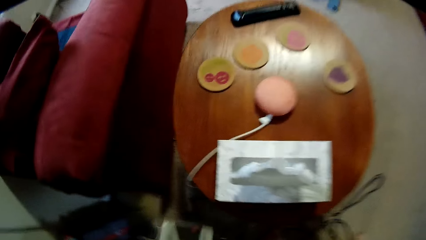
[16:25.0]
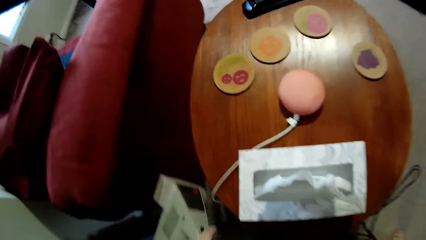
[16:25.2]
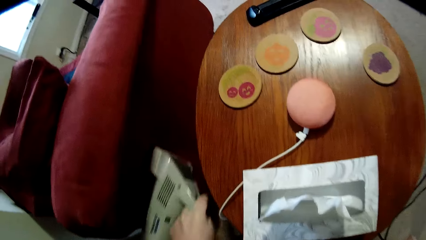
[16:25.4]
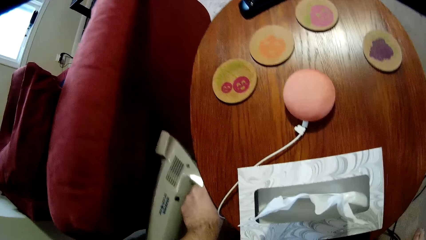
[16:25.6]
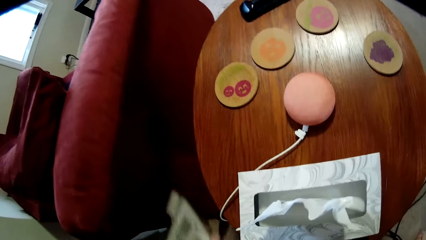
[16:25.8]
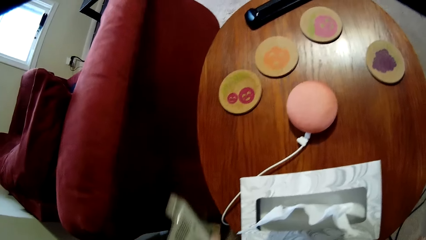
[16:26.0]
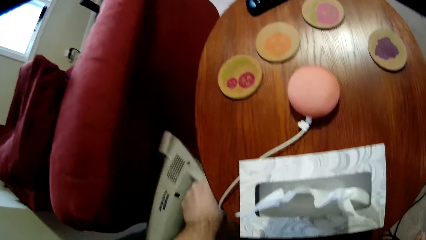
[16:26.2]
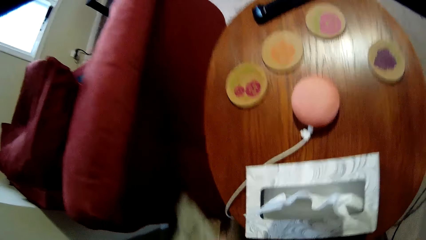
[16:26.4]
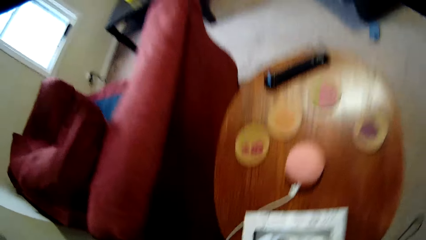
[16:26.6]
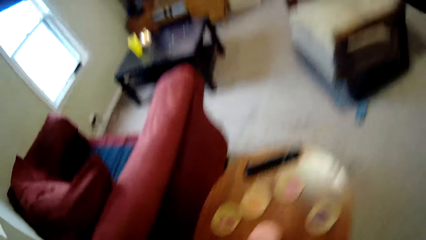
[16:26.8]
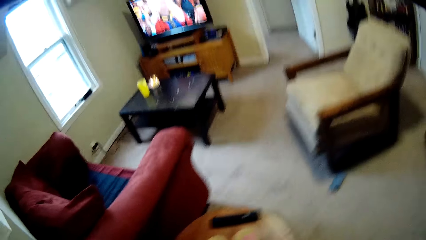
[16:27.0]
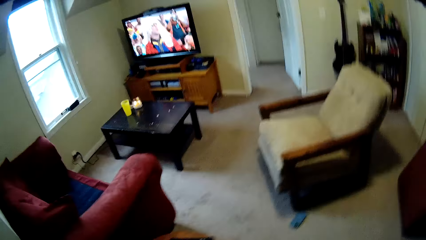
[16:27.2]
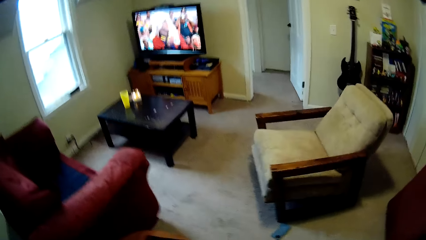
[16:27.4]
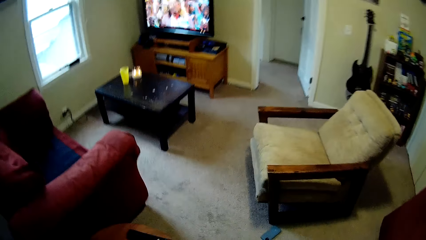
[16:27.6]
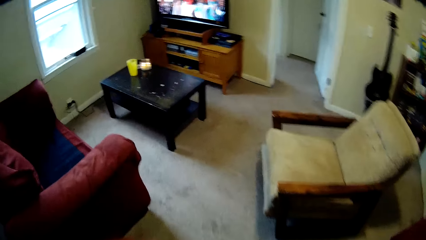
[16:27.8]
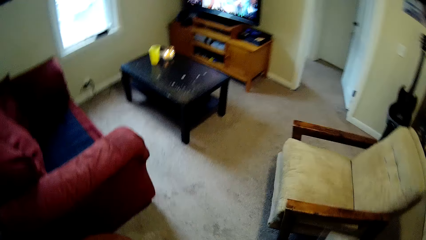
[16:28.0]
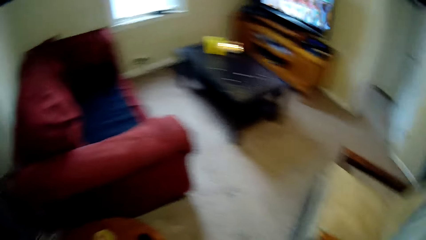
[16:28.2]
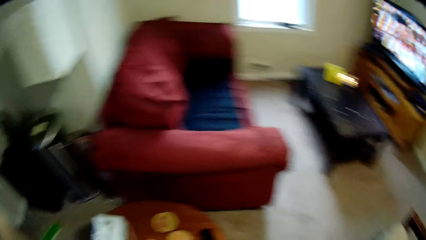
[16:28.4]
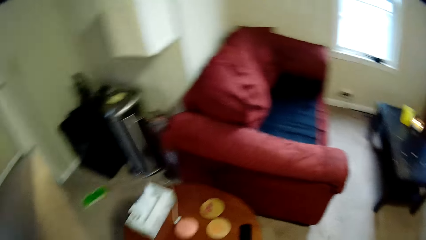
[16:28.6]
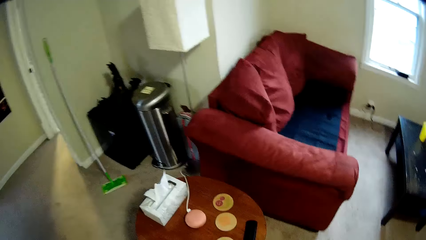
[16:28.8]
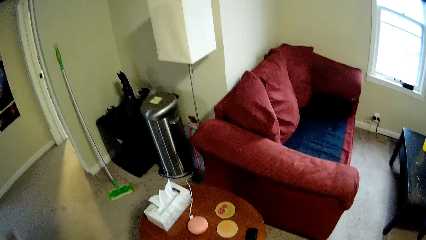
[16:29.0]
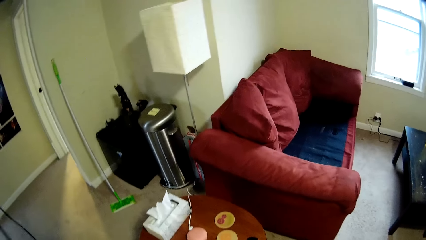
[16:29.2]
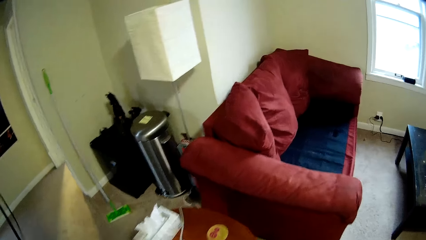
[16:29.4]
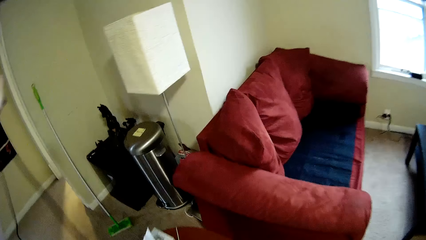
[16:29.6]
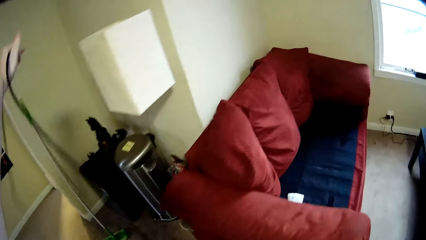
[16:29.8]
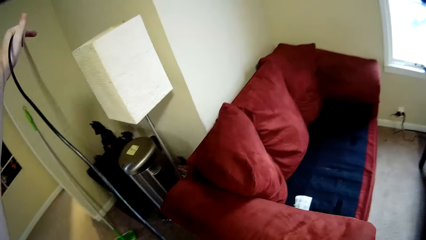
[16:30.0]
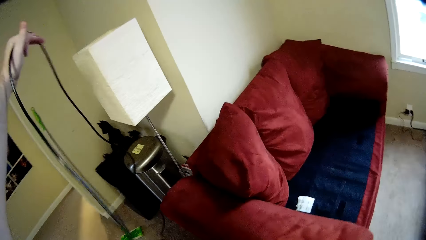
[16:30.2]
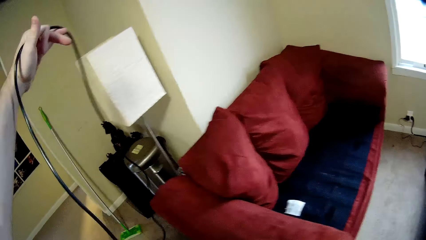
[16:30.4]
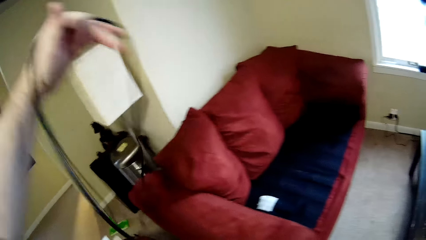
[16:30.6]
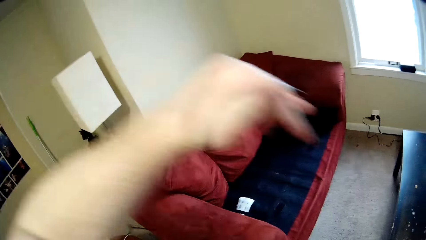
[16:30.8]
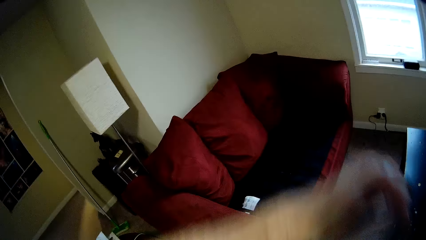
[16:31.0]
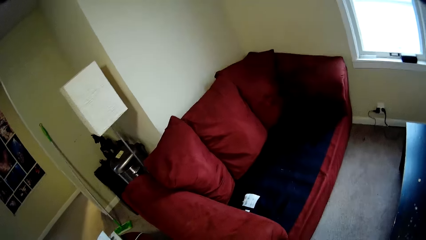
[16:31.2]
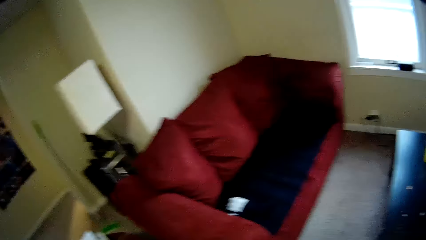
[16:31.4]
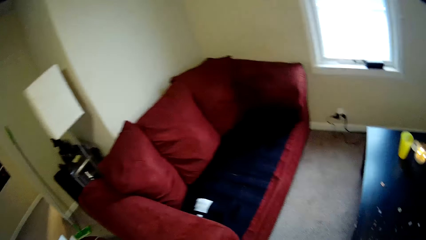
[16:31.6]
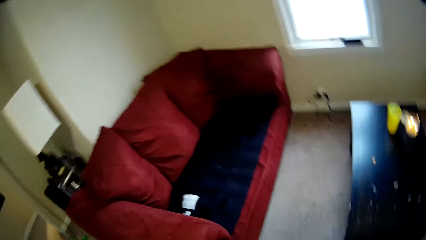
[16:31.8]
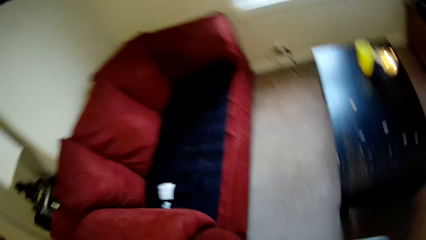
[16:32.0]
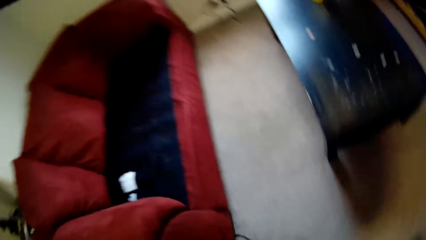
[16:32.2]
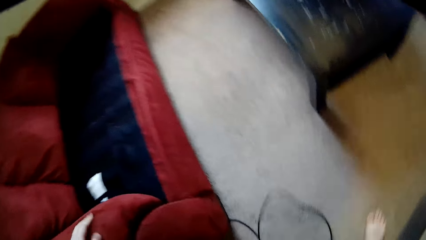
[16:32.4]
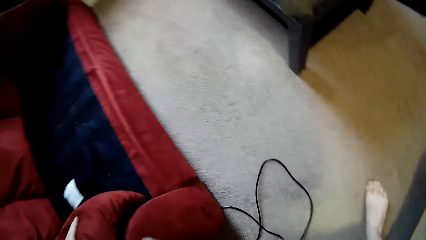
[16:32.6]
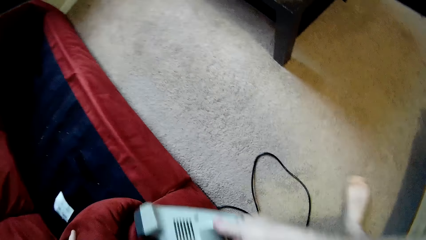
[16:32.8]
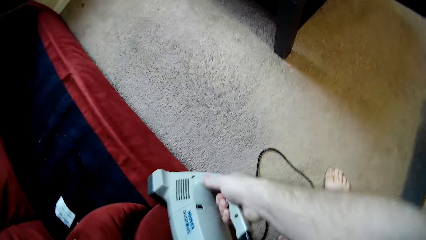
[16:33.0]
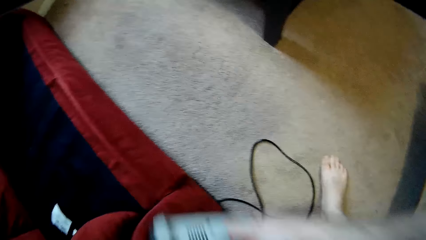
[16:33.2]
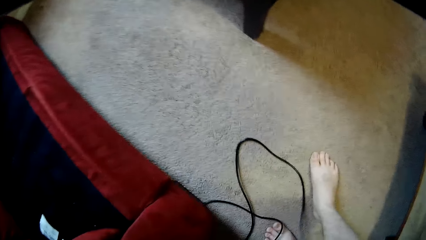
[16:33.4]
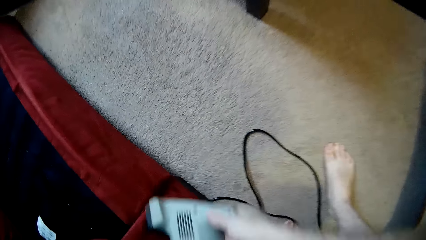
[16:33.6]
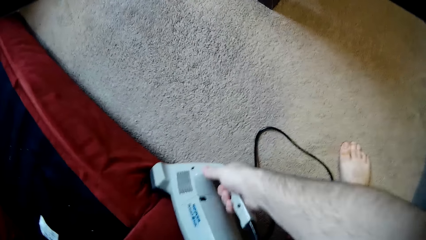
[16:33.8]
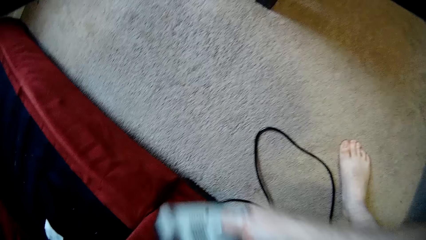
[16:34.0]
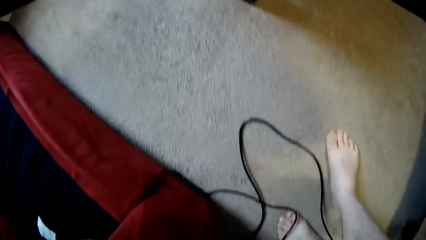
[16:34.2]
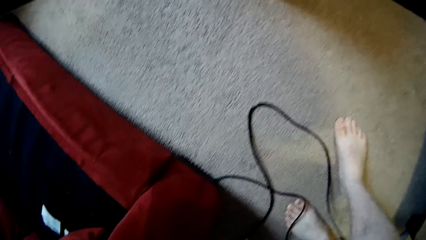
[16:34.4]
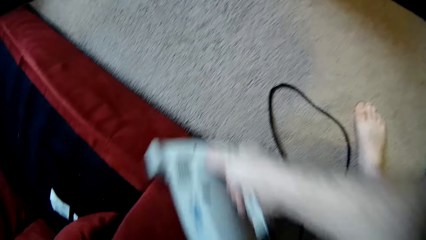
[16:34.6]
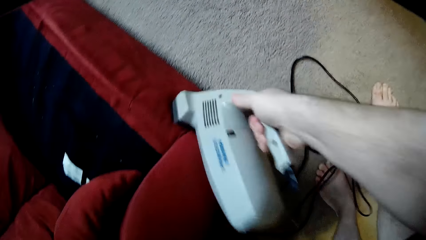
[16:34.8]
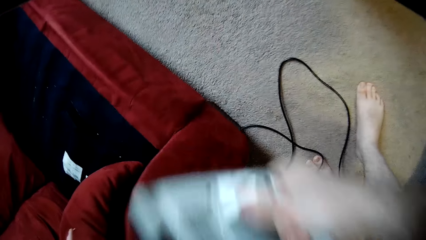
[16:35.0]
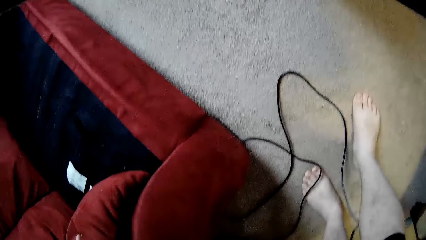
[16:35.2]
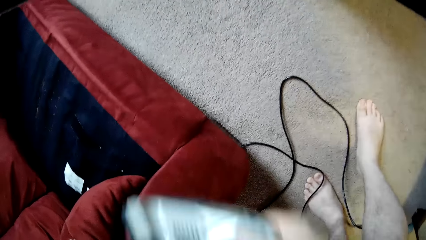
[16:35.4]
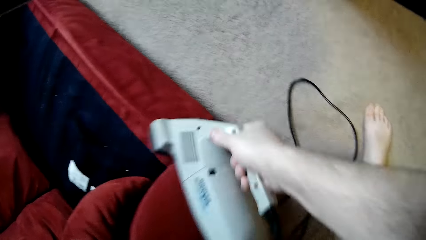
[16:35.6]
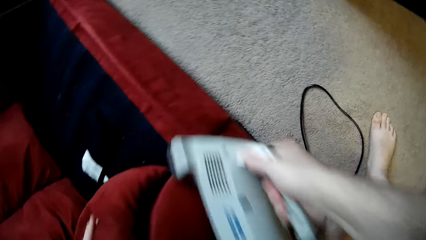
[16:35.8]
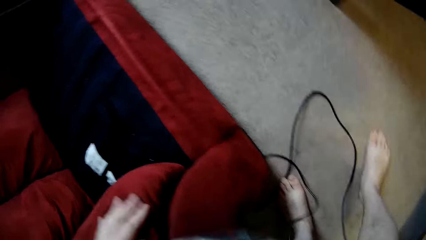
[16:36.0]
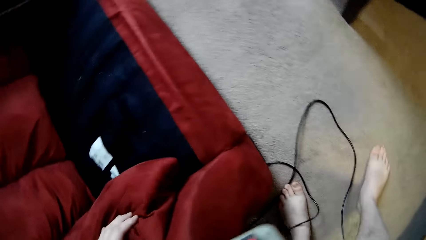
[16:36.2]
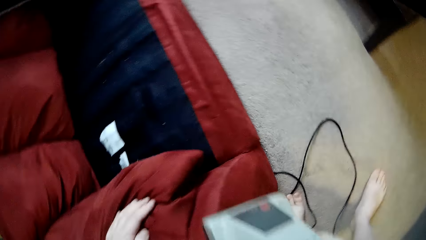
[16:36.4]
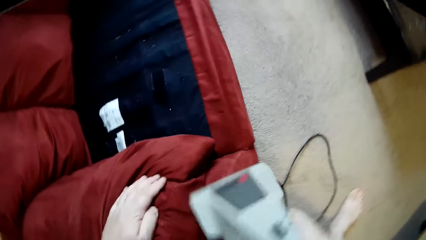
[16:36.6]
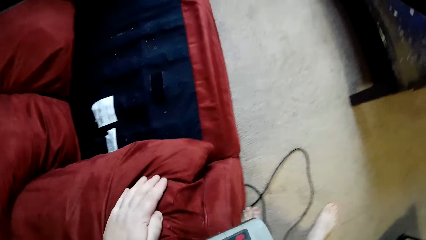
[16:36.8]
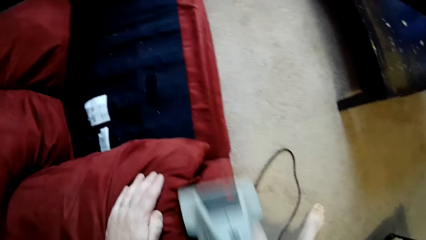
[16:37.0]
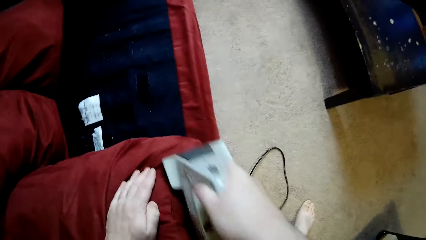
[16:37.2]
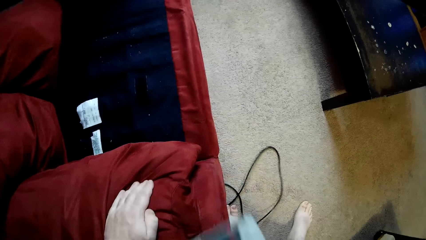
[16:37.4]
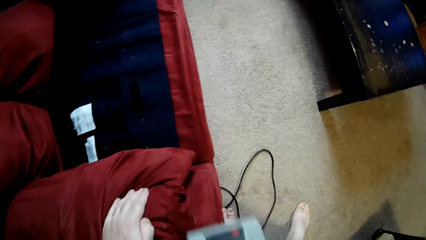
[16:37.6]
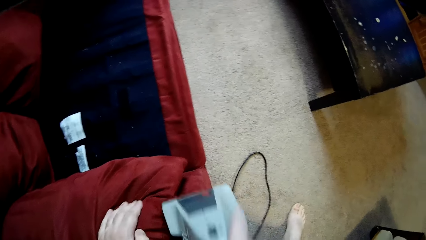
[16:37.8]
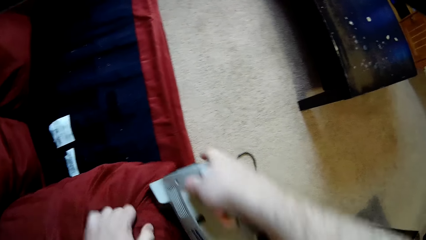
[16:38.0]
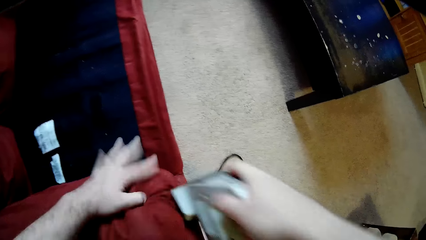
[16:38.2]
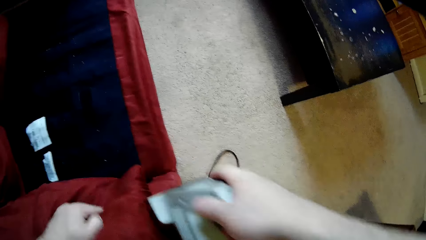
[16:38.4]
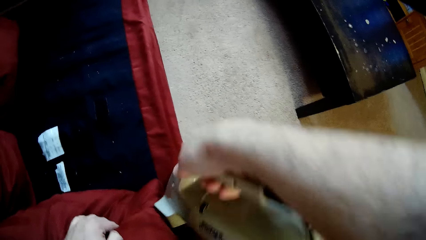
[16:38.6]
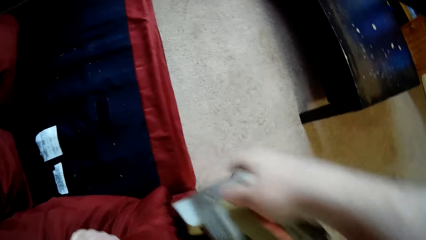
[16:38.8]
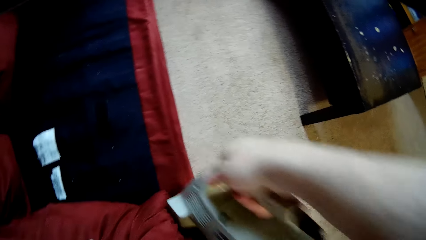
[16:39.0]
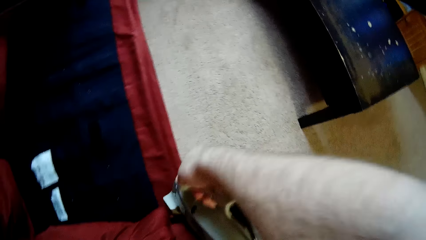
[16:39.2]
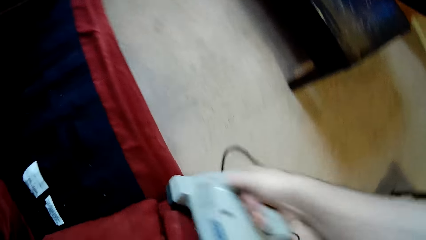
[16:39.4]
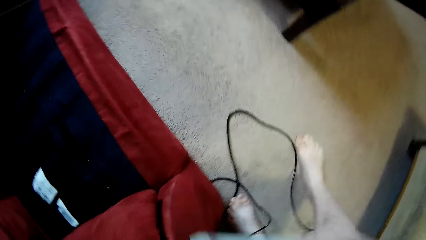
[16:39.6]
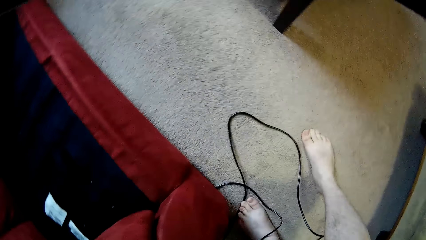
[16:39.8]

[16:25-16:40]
The camera wearer cleans the outside arm of the sofa. They lift up the machine cable. They clean the arm panel of the sofa.
